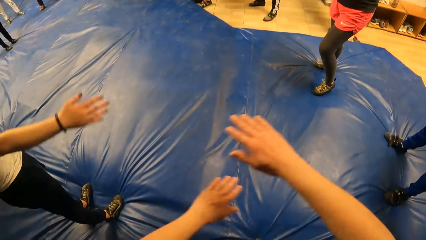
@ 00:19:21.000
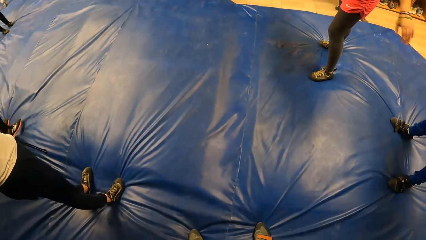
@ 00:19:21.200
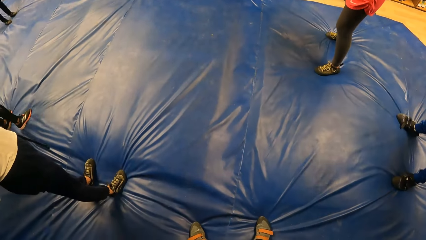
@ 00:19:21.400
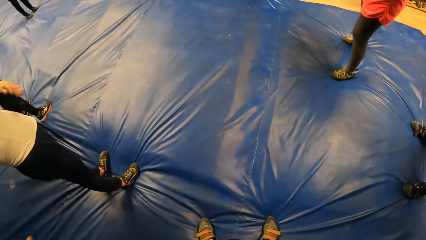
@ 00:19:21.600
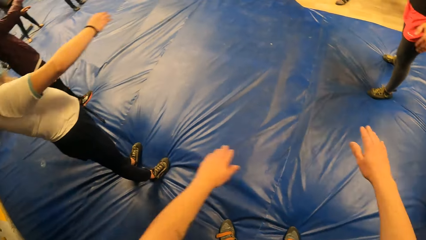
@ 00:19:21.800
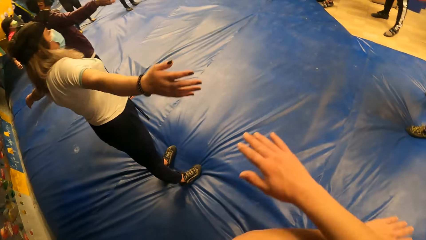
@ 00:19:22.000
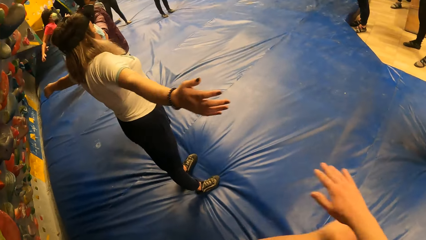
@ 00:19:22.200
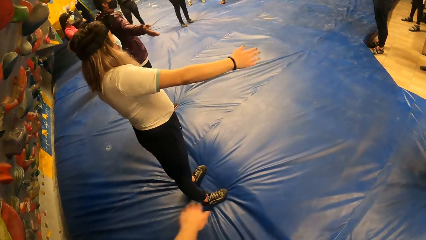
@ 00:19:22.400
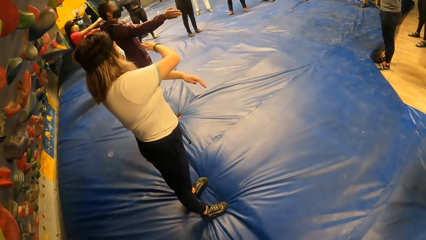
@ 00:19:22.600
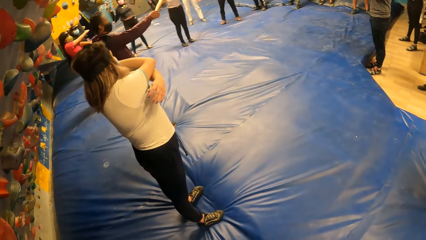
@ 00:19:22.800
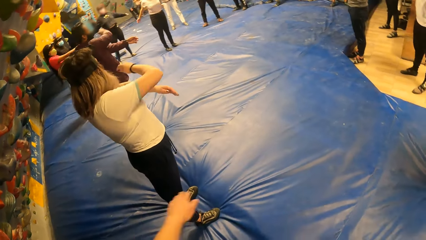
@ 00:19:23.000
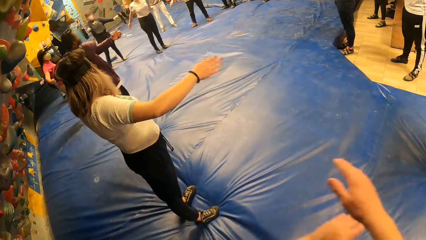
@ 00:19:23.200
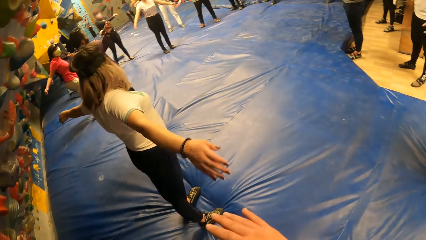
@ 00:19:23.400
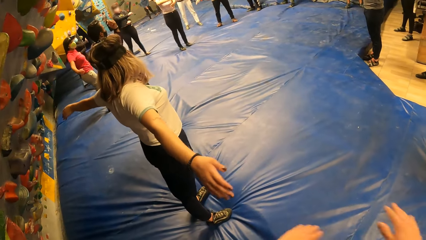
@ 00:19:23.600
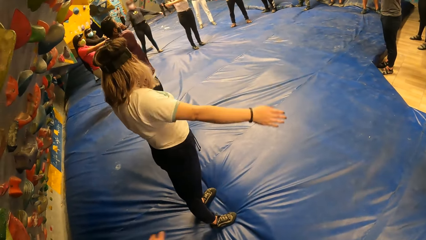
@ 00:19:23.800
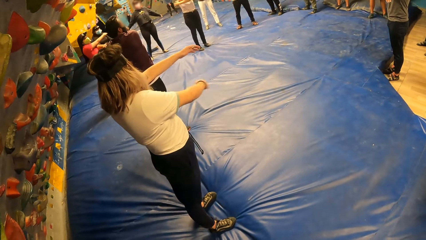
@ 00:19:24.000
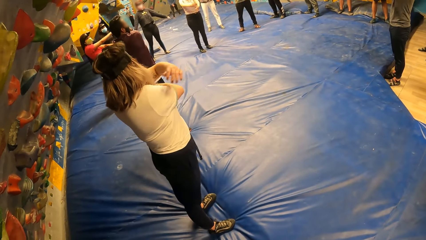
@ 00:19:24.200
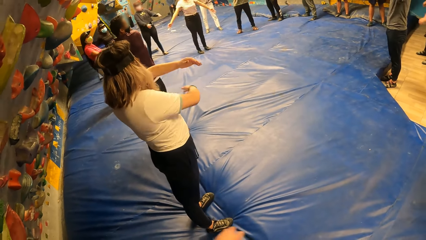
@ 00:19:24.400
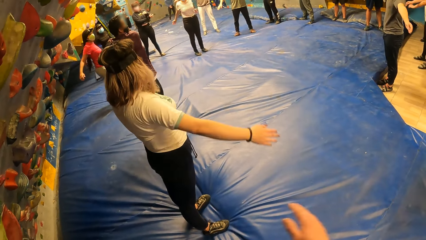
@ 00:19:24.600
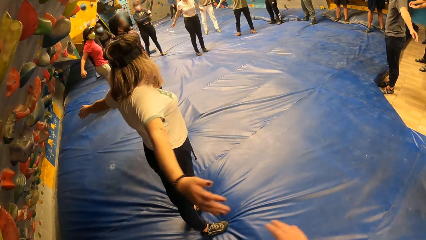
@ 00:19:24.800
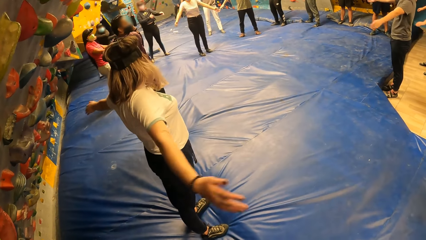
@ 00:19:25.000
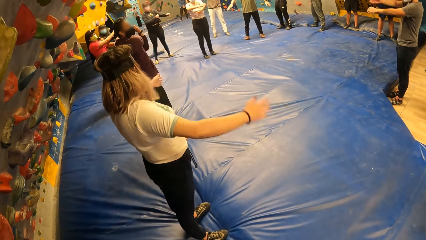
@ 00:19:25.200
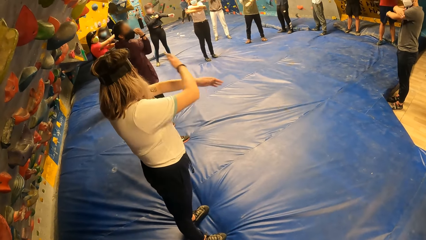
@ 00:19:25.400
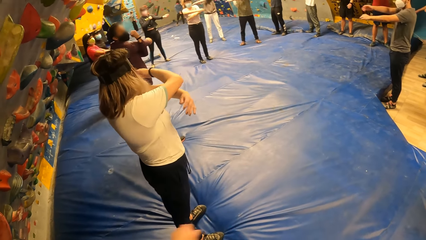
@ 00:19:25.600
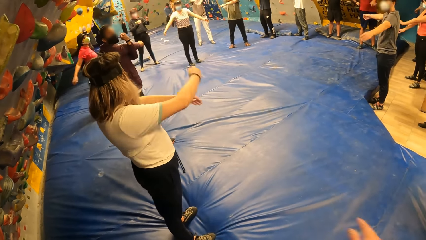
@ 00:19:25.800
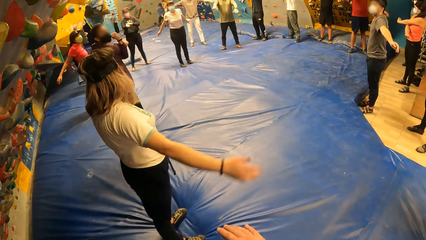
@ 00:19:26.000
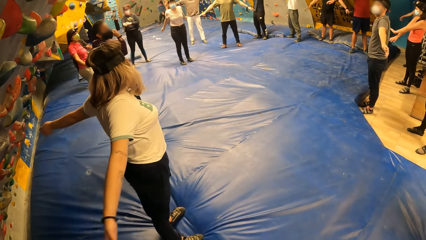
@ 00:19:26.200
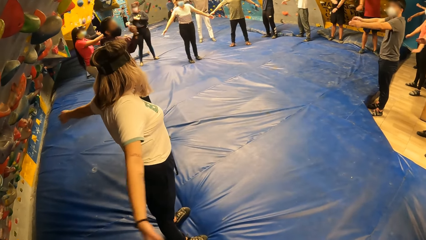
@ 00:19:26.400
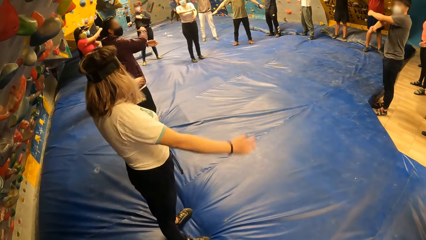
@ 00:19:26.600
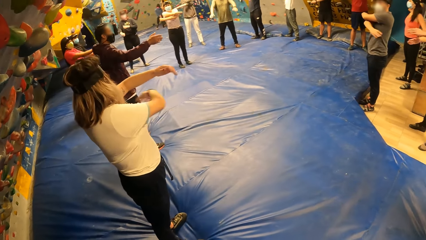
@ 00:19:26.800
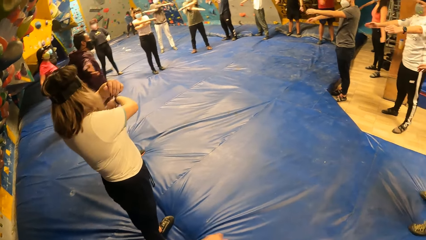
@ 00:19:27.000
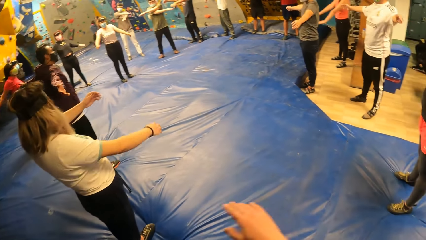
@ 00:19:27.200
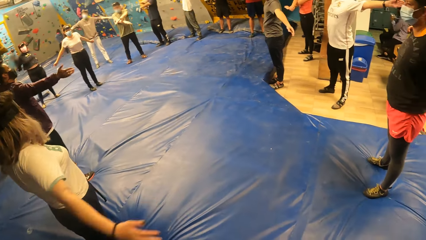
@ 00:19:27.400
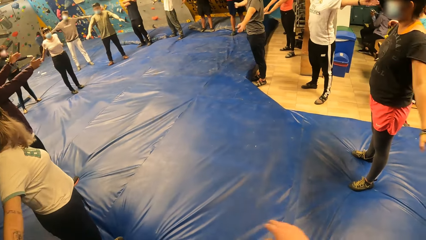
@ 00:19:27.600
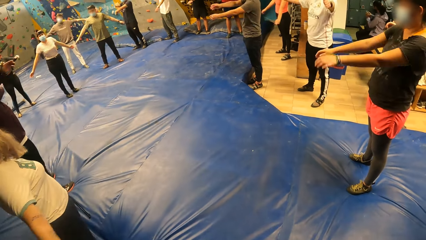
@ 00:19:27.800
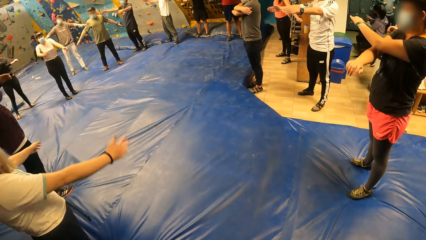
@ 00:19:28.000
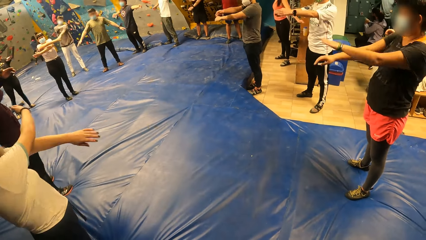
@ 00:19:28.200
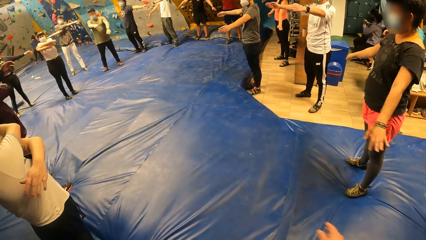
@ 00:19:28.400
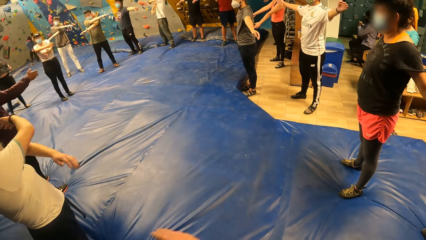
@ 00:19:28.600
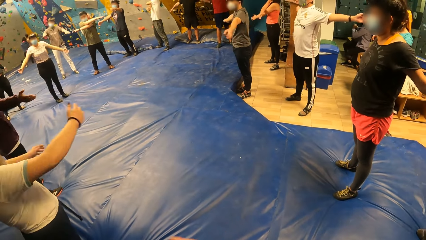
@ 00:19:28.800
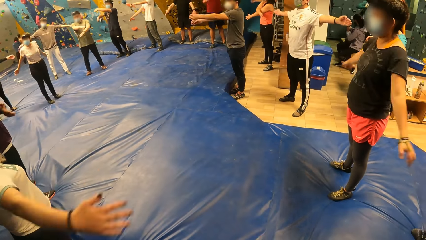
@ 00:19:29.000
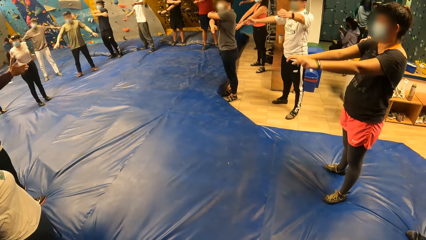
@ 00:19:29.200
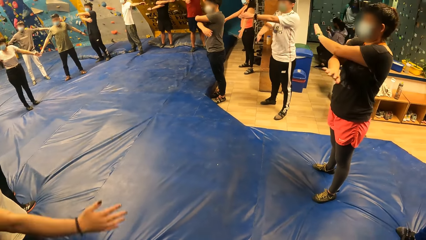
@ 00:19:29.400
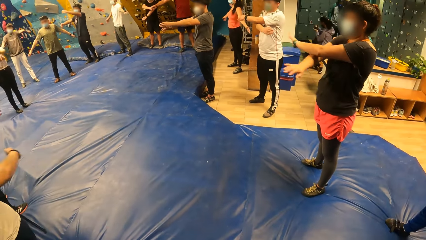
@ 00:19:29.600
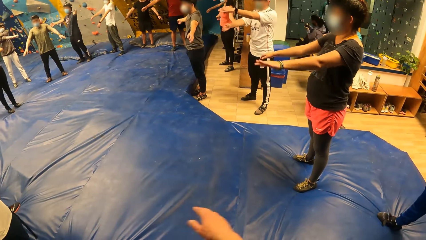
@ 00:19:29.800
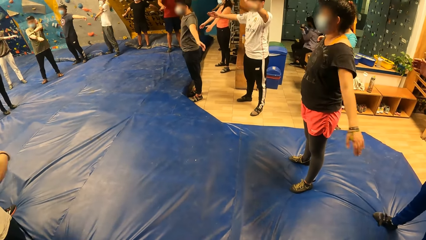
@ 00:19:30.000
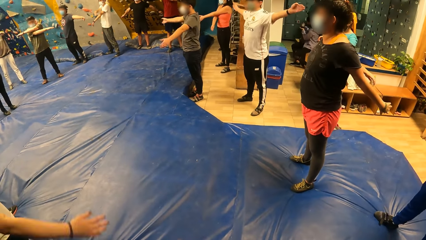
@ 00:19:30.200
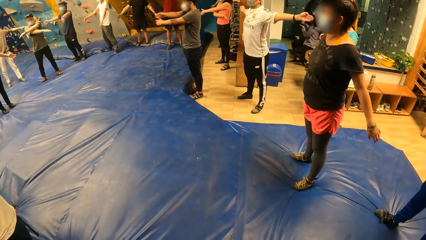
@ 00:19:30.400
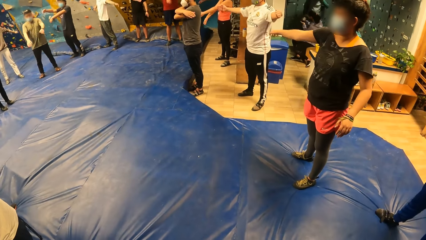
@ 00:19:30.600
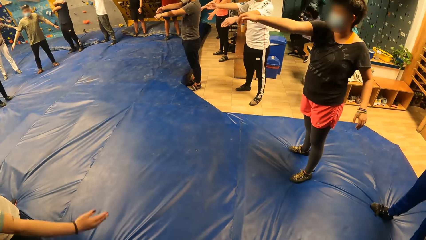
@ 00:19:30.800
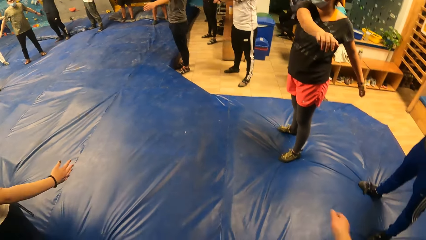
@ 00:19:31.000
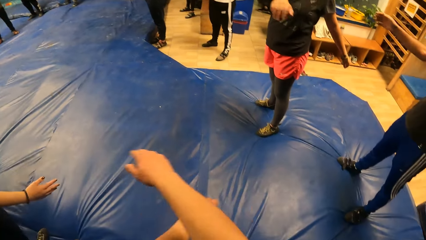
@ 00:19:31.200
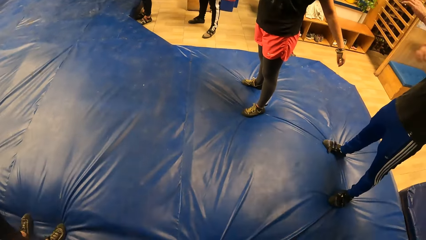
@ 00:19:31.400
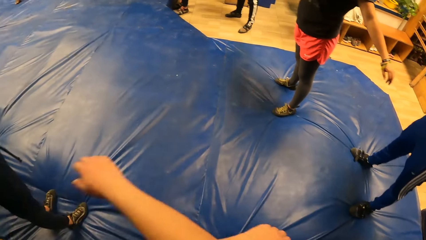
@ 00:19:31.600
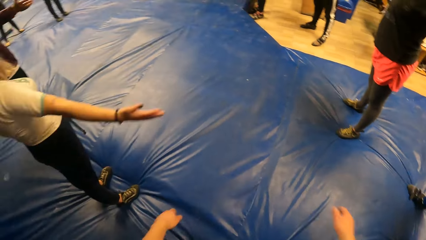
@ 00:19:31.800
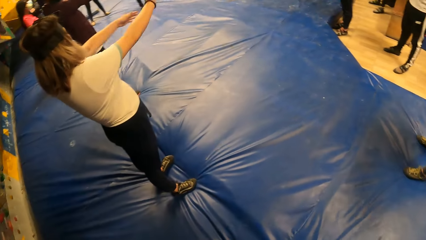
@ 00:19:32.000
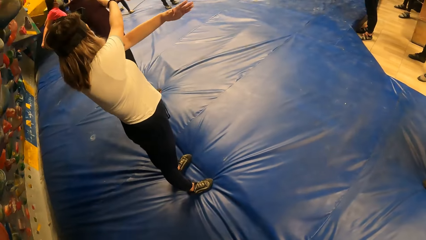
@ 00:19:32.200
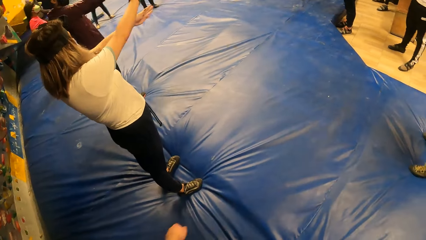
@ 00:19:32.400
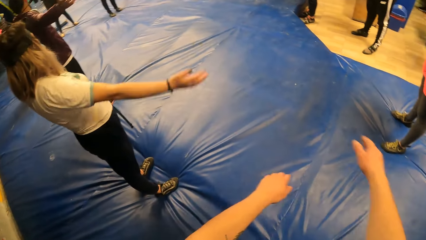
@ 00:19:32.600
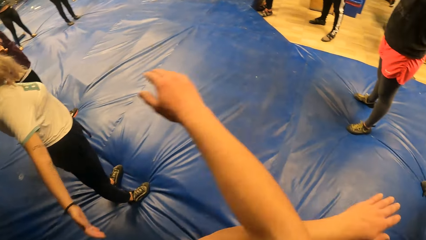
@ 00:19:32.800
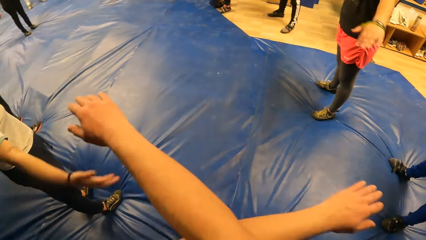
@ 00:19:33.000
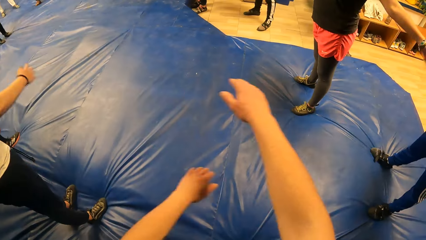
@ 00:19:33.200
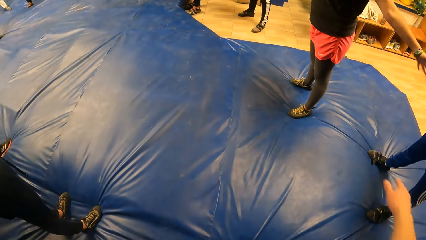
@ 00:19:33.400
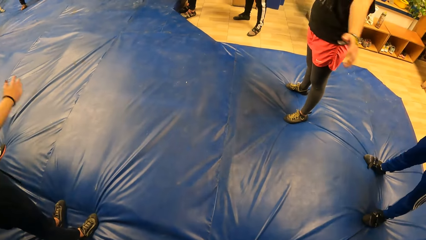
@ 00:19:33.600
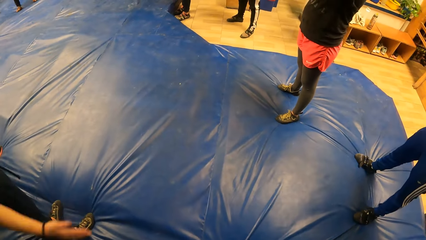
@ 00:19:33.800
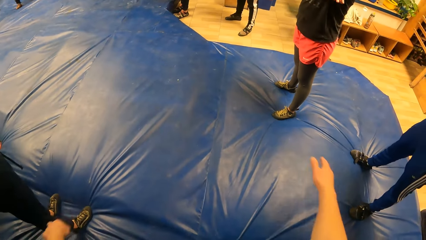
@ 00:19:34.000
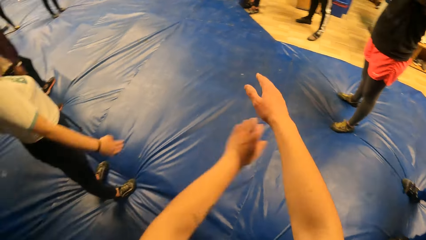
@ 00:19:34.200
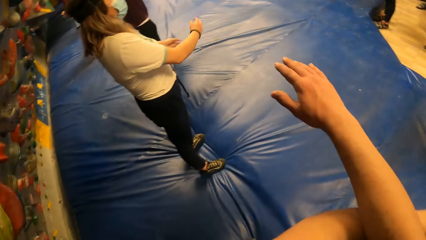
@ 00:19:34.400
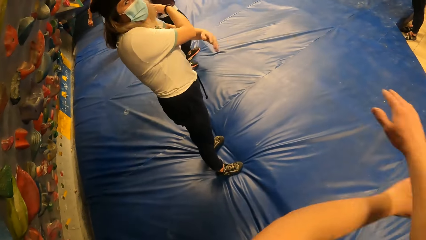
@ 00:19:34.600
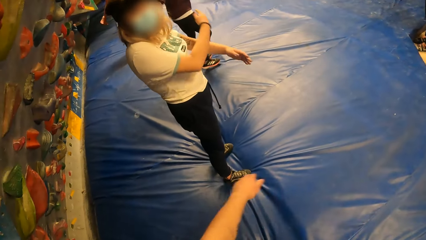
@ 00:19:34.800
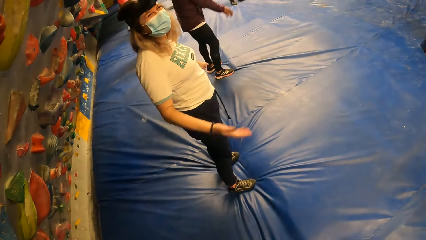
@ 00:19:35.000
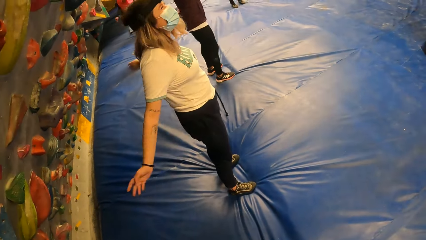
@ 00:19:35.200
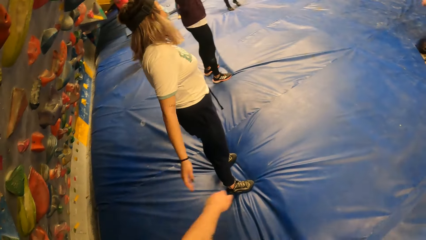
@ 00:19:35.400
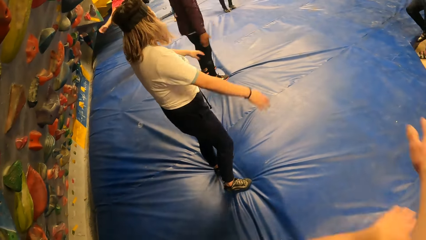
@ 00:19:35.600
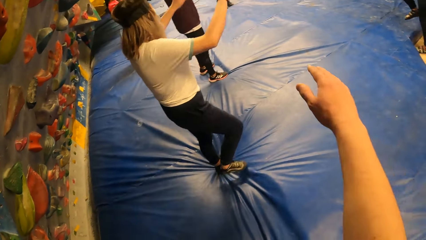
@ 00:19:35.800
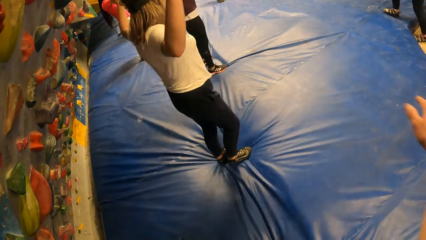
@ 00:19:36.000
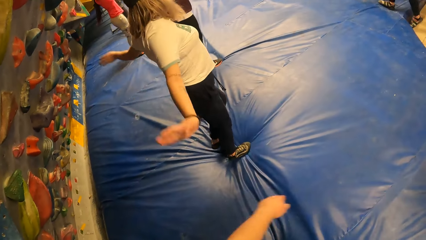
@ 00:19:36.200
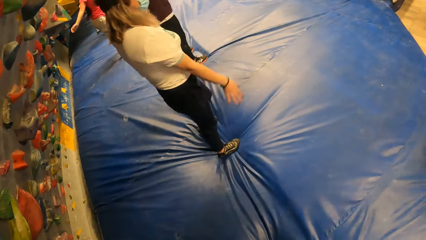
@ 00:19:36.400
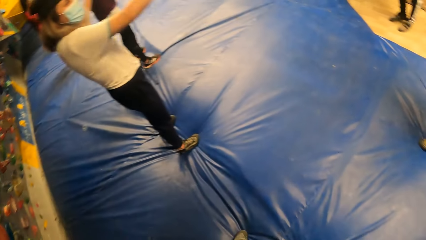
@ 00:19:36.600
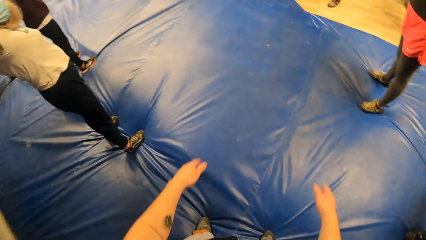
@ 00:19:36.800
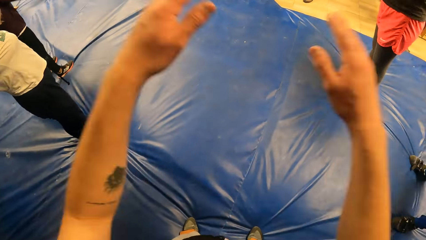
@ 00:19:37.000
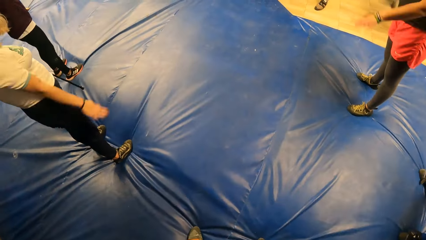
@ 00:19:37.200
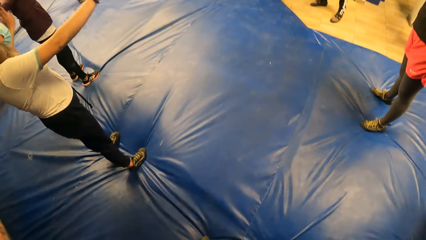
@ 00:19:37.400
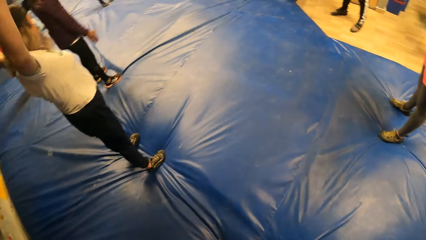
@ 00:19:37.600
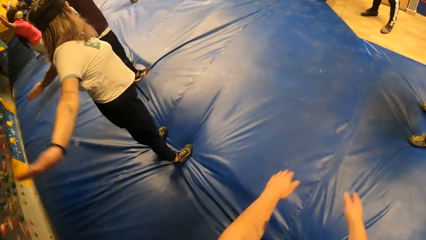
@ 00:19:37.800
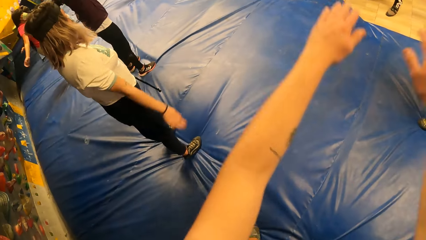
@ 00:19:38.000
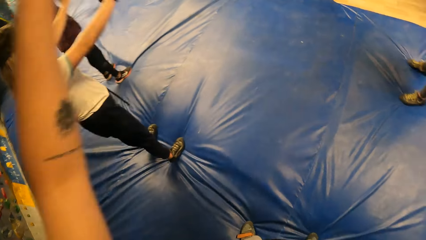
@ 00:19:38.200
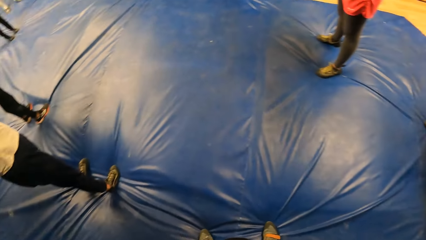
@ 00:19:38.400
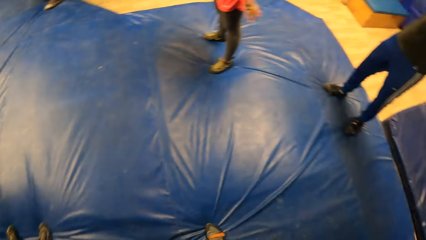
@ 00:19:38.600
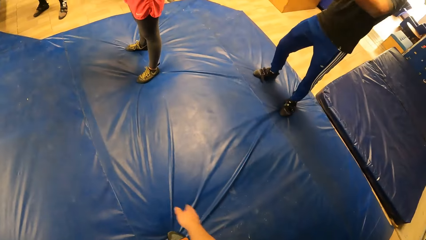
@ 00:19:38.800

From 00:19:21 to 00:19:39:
The camera wearer looks at a person. They look around. They move the hands up.
